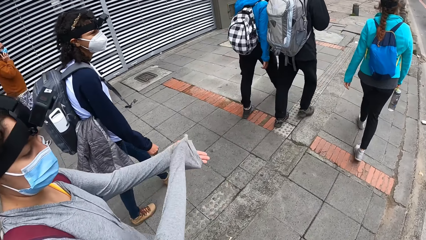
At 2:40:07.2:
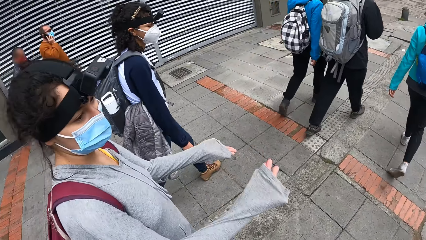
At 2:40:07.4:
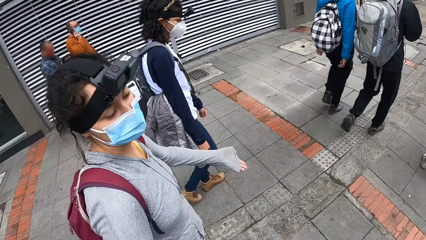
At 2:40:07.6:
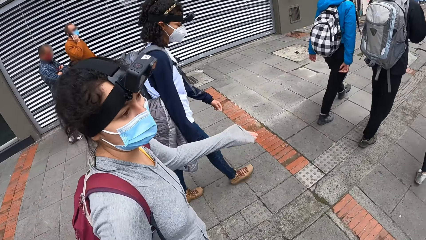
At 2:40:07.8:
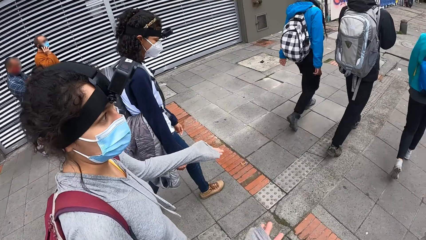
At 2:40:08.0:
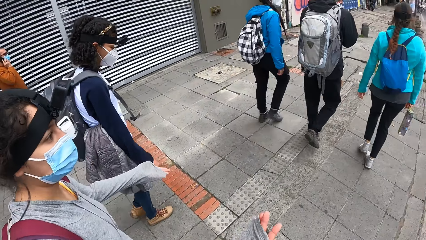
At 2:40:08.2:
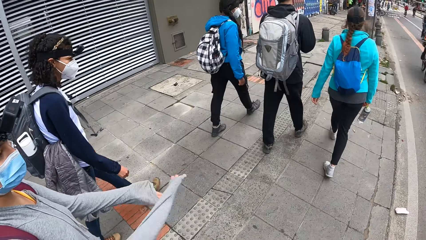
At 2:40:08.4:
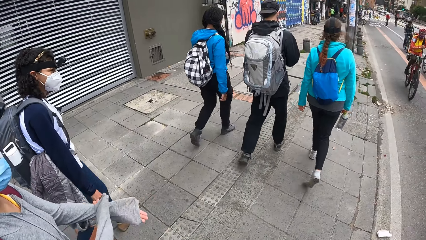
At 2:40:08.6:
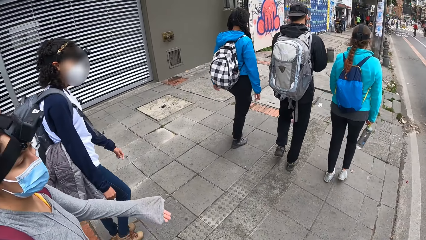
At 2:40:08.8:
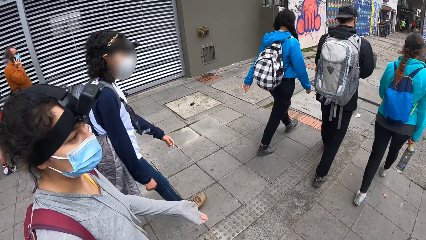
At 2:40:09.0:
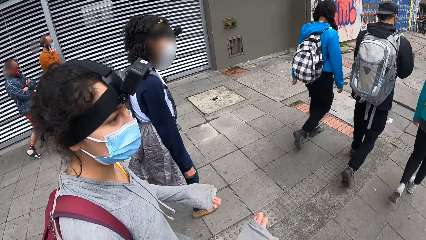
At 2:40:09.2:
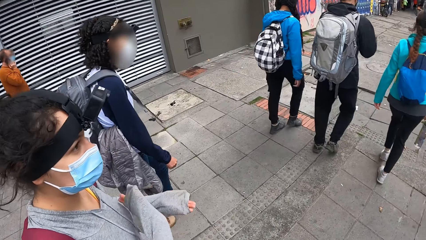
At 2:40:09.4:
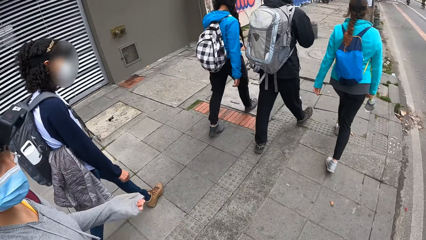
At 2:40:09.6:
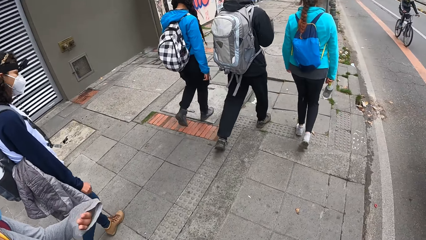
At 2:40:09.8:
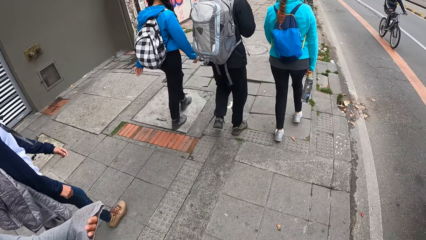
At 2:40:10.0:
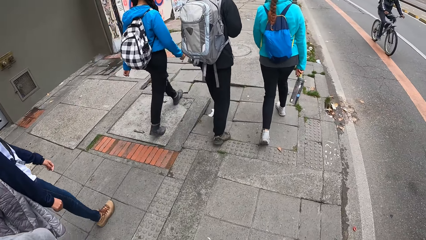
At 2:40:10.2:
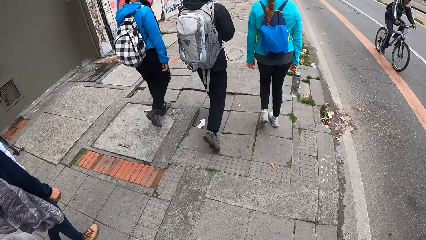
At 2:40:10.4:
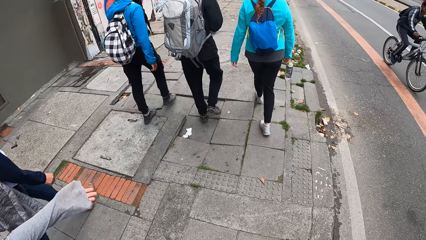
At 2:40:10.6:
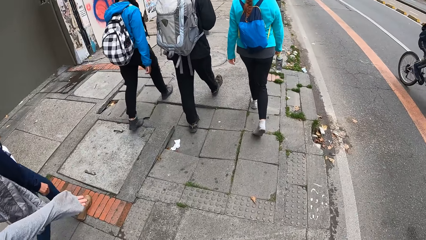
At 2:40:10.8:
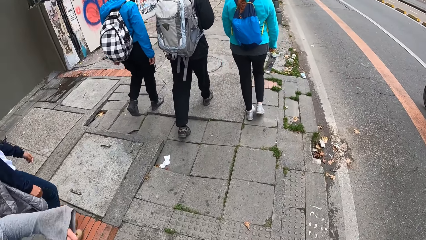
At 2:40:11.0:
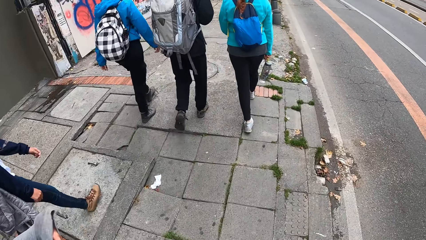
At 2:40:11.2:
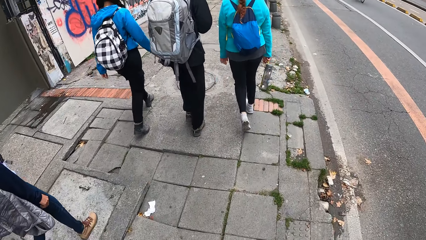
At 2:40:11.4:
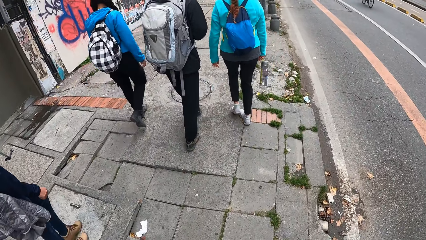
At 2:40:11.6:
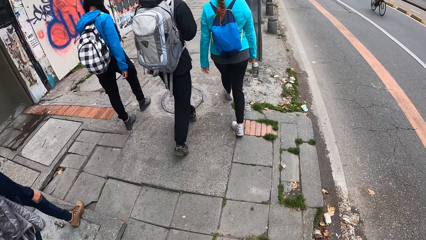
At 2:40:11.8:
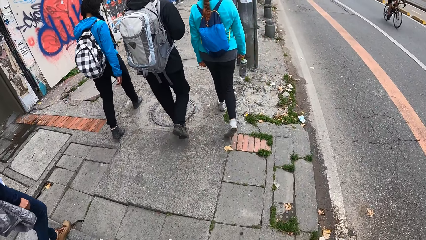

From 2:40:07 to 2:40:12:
A lady sways hands.

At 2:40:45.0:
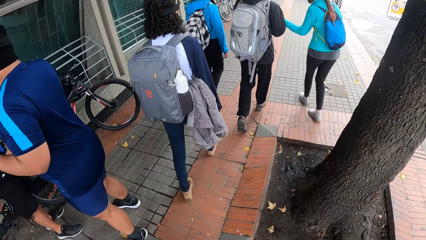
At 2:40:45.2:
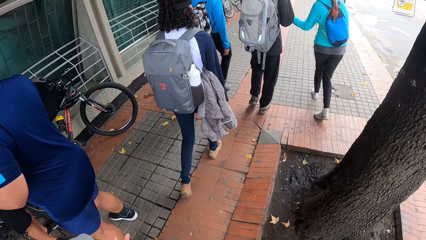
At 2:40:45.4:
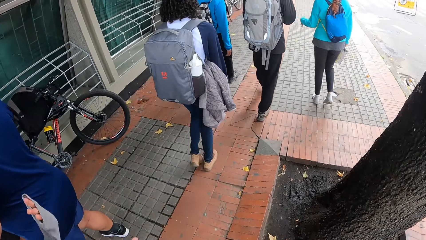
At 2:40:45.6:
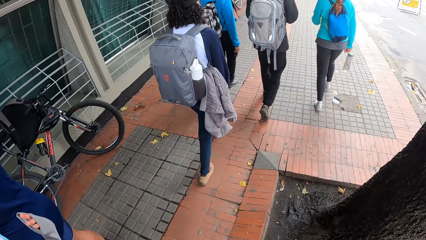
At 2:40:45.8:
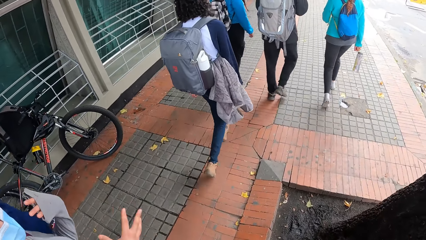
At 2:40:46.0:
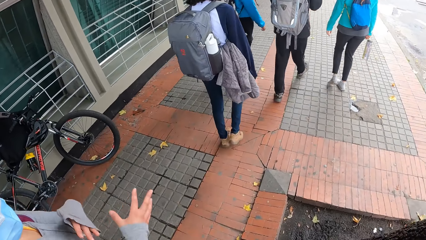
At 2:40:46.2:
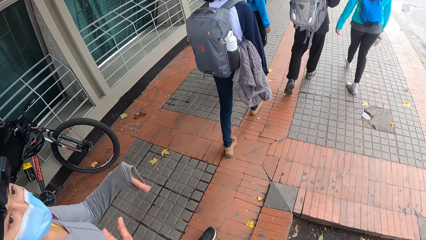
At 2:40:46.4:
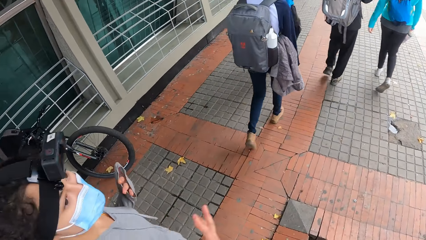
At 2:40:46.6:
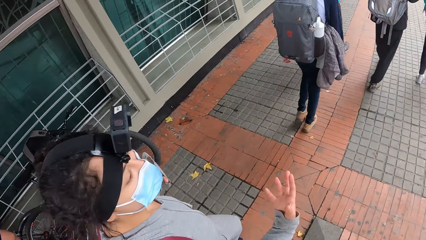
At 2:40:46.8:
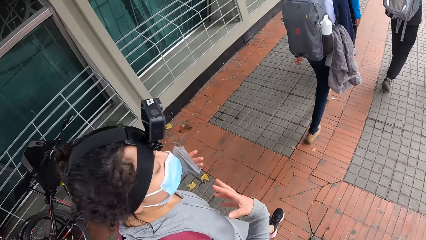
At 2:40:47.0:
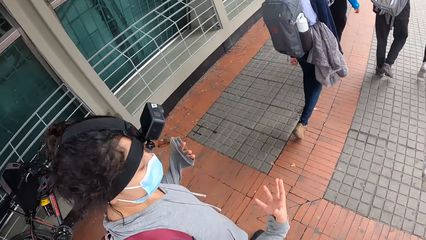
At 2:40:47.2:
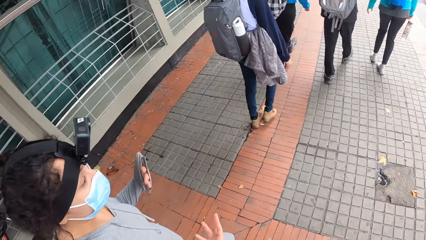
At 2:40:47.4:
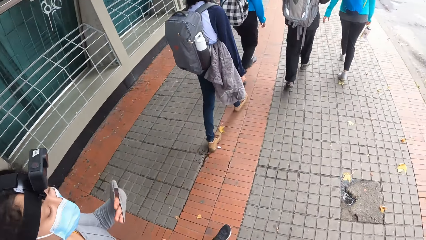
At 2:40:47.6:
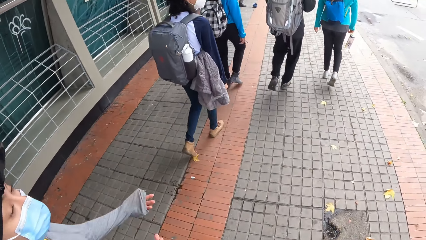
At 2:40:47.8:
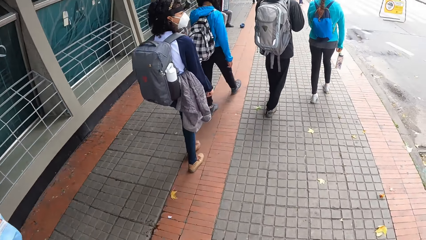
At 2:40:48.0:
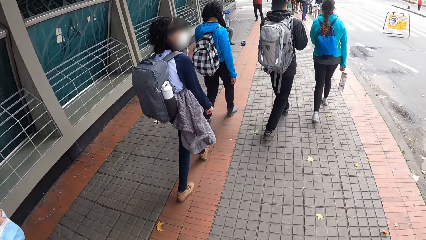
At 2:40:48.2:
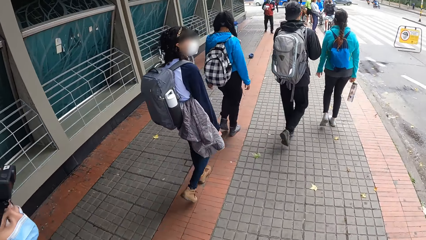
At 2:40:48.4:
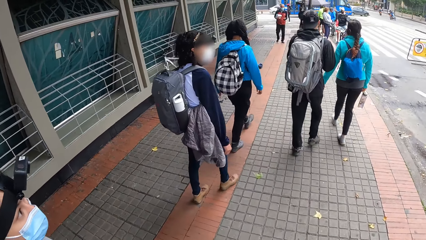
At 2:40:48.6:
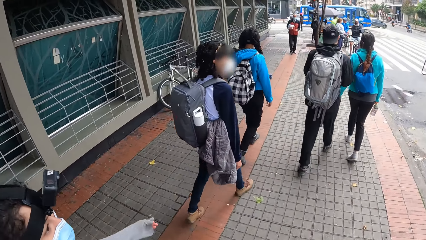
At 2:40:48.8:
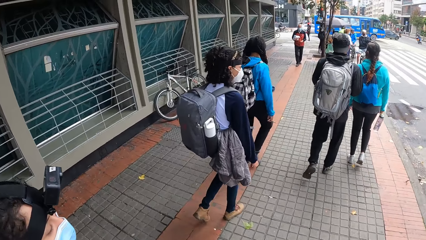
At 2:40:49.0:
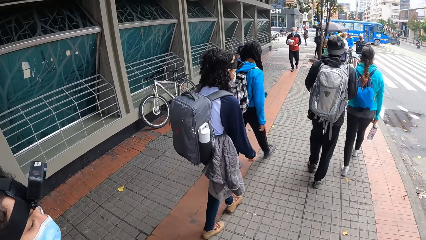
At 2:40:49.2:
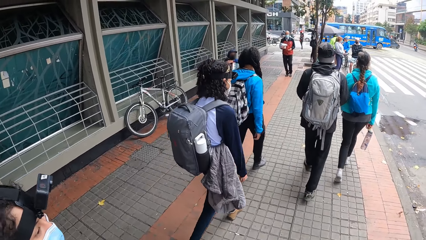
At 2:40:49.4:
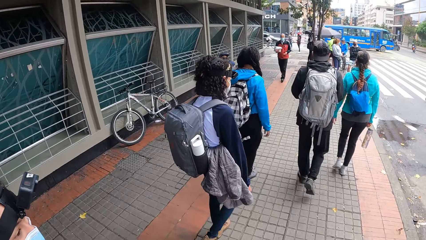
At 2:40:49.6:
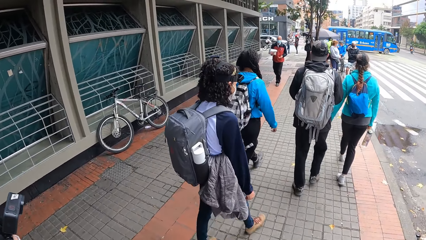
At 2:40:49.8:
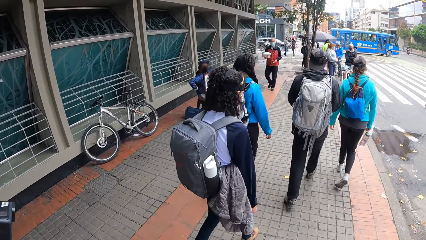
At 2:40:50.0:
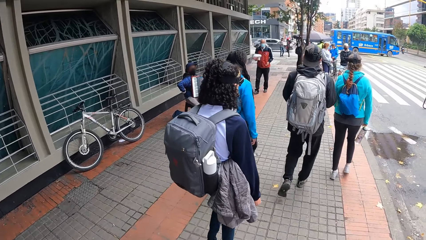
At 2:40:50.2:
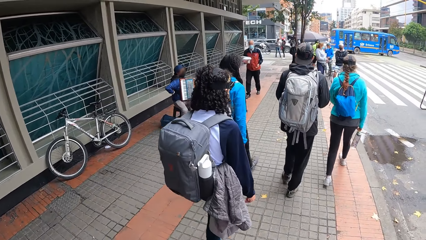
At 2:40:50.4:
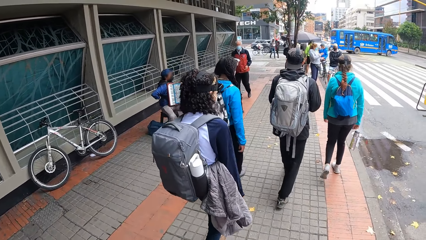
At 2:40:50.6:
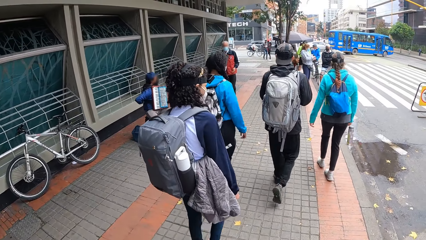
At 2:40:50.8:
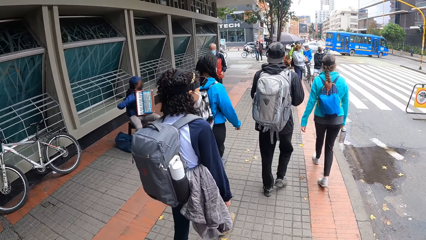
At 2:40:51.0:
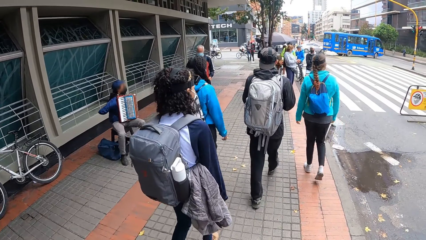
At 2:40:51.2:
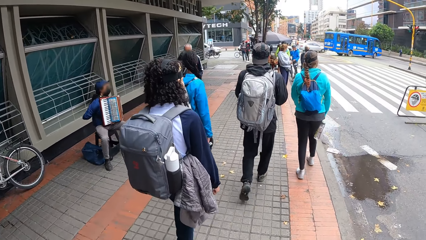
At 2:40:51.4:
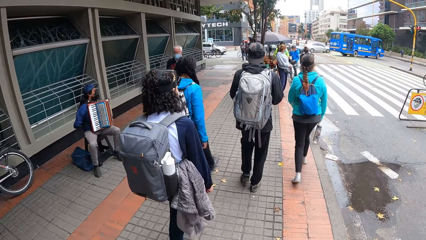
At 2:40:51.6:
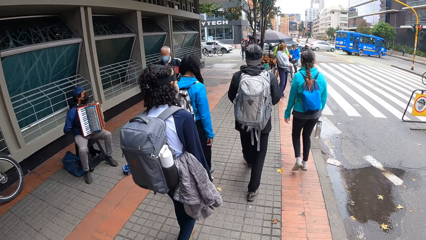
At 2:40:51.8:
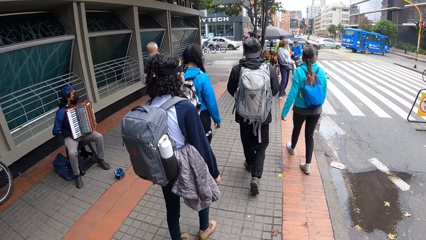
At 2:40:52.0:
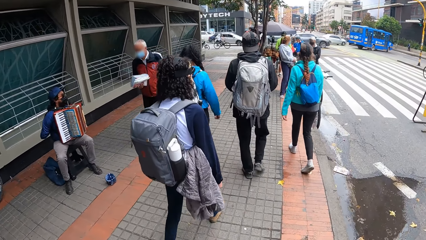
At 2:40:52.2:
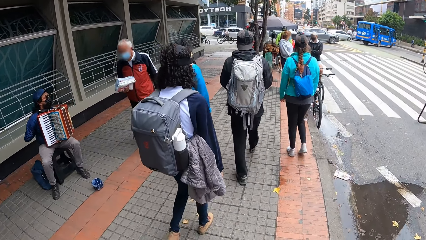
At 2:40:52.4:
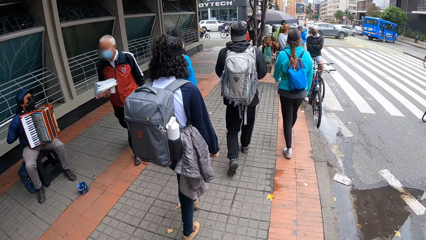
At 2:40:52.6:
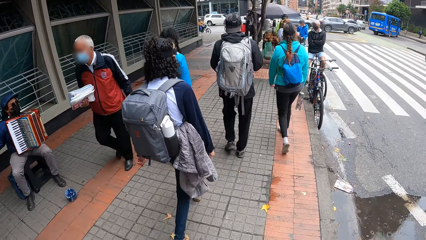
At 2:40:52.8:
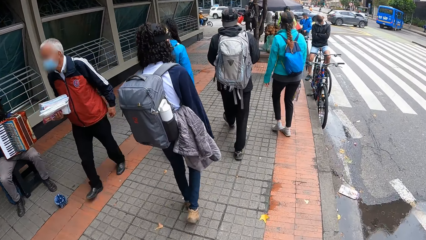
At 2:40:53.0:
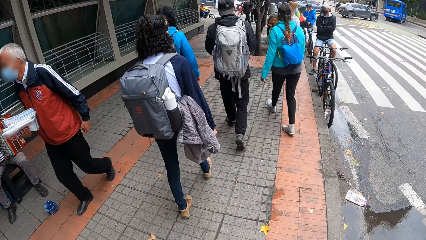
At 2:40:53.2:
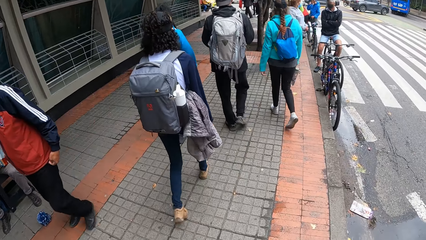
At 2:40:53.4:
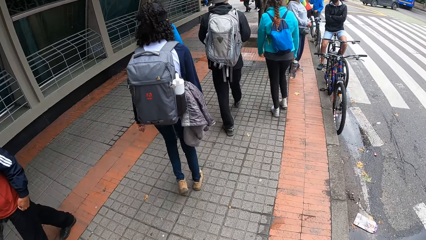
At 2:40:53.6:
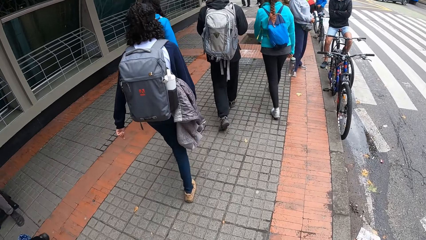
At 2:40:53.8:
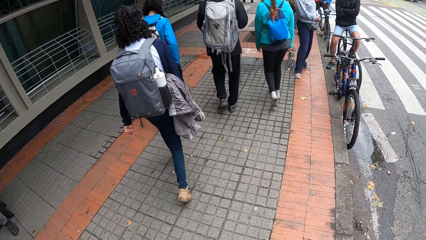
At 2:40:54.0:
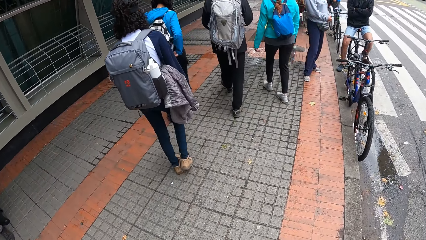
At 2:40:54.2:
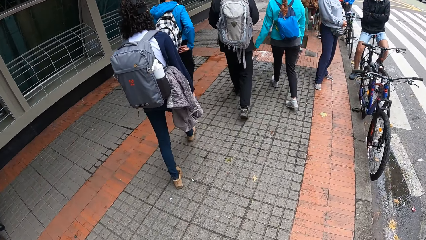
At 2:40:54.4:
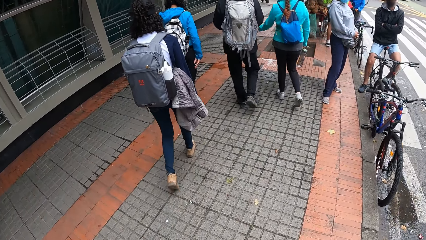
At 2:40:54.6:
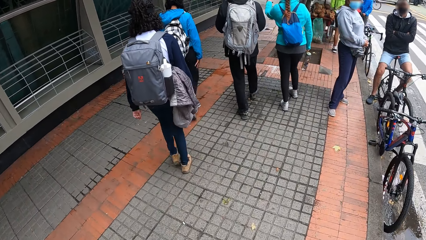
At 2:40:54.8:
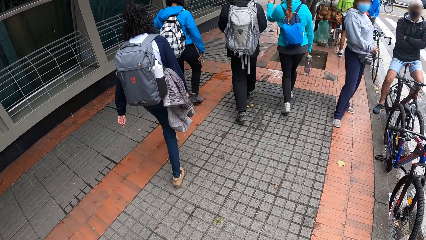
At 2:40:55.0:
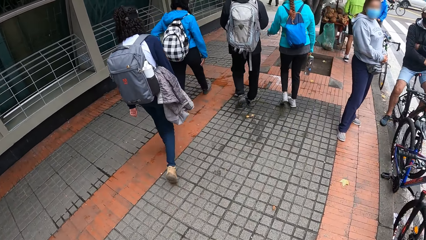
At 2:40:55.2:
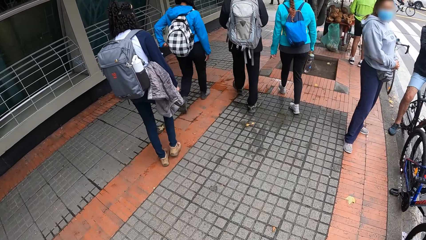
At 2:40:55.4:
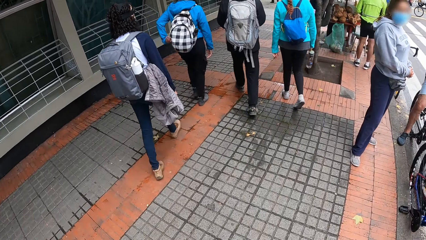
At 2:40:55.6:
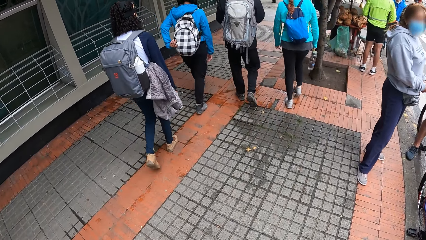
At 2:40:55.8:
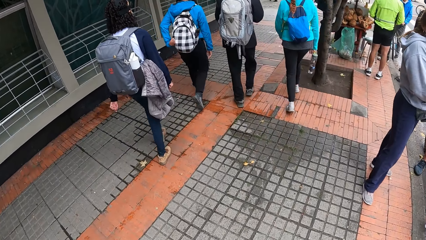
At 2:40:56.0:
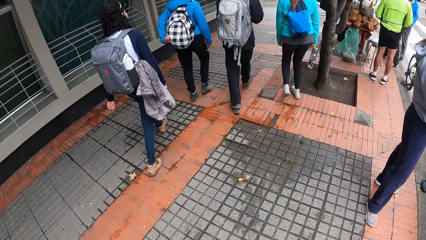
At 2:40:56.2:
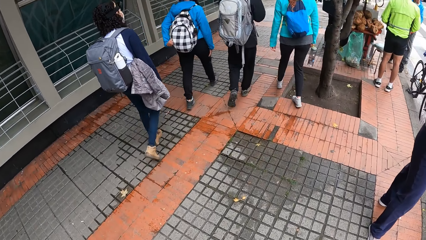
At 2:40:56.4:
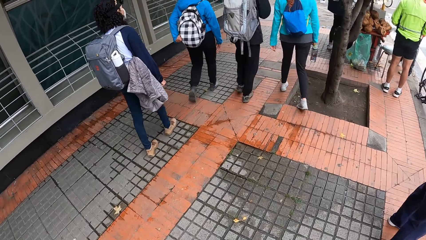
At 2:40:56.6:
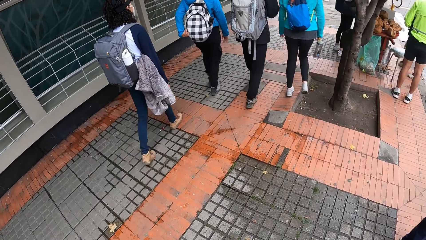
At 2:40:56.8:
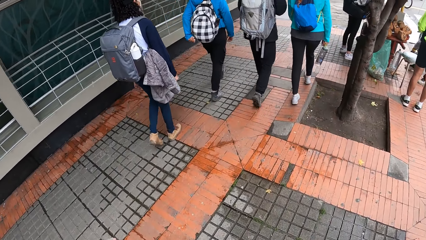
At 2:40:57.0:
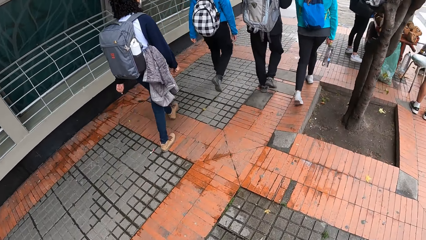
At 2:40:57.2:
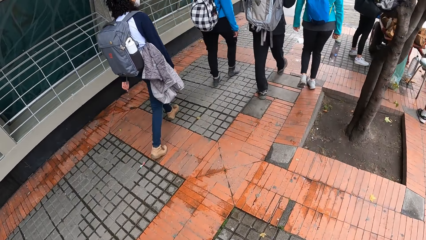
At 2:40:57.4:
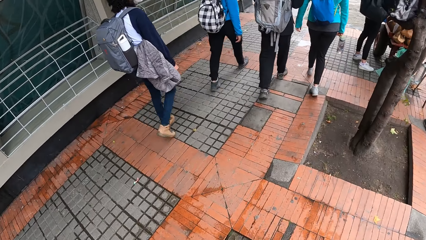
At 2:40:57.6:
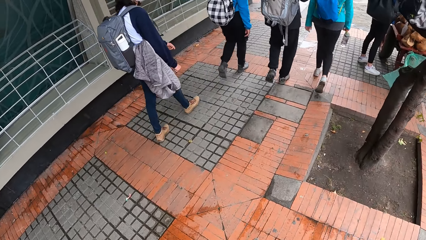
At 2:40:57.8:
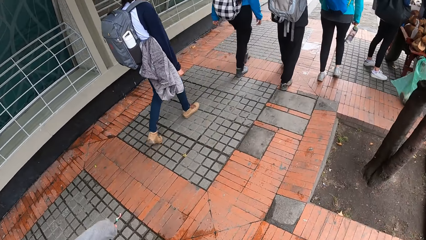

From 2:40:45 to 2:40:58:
A lady sways hands. A woman interacts with the camera wearer. Another lady lifts a hand.
